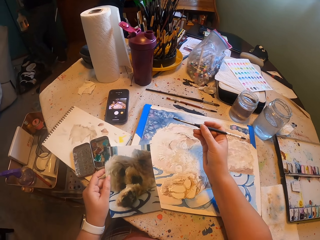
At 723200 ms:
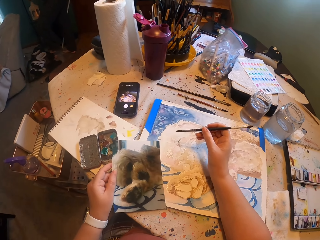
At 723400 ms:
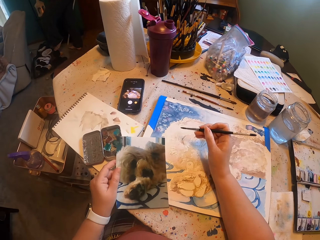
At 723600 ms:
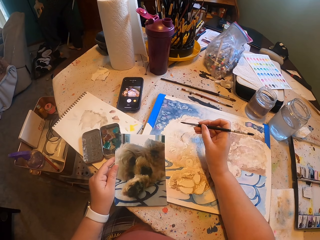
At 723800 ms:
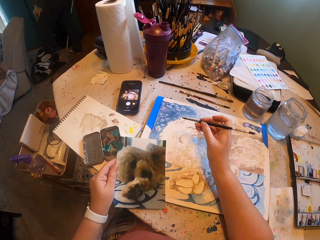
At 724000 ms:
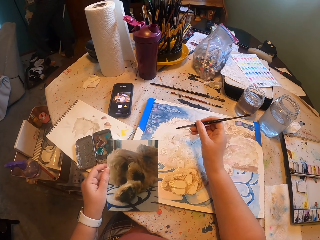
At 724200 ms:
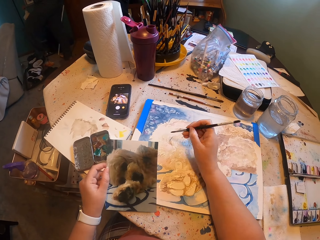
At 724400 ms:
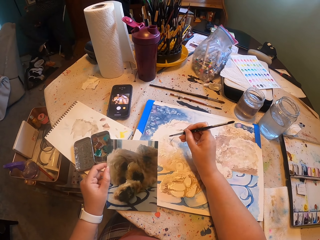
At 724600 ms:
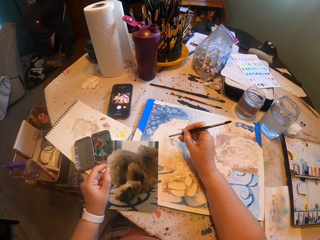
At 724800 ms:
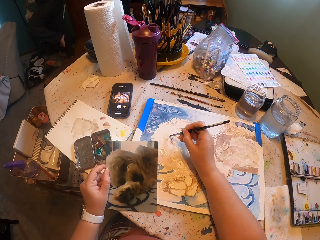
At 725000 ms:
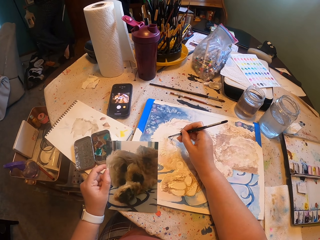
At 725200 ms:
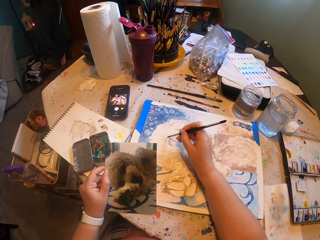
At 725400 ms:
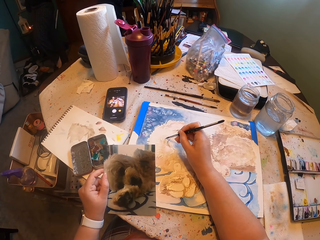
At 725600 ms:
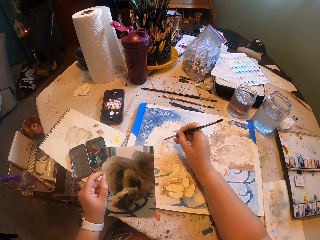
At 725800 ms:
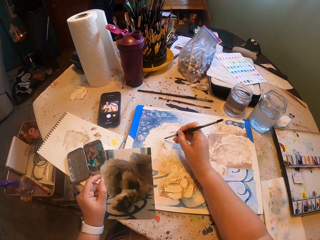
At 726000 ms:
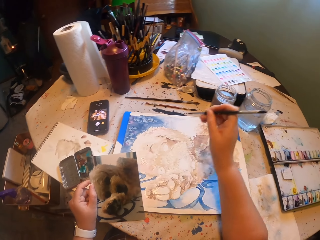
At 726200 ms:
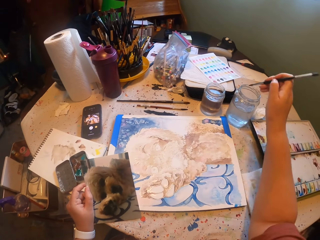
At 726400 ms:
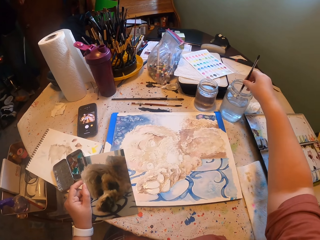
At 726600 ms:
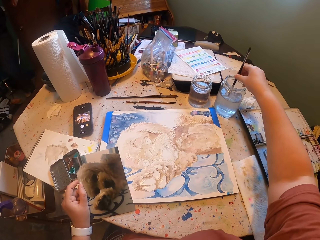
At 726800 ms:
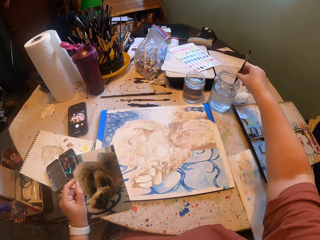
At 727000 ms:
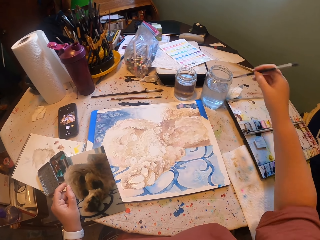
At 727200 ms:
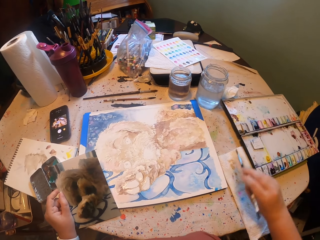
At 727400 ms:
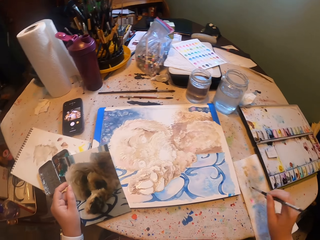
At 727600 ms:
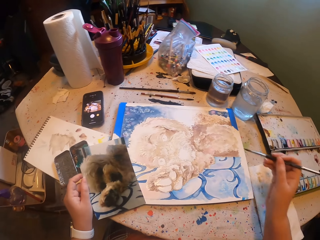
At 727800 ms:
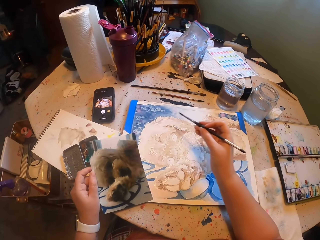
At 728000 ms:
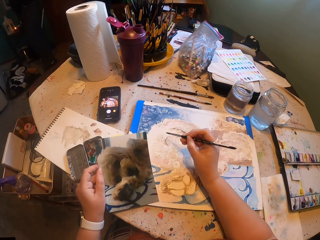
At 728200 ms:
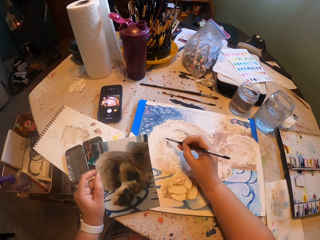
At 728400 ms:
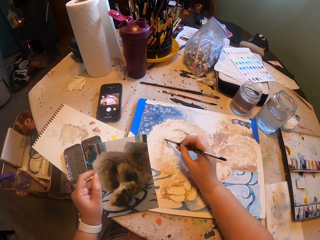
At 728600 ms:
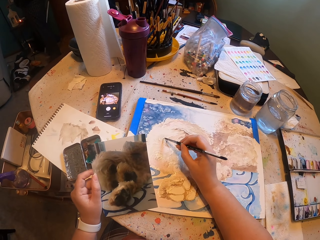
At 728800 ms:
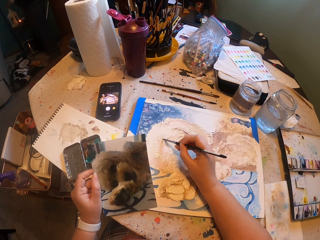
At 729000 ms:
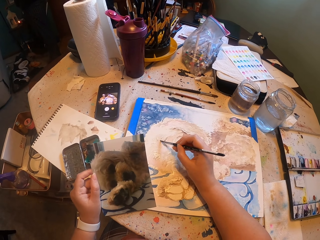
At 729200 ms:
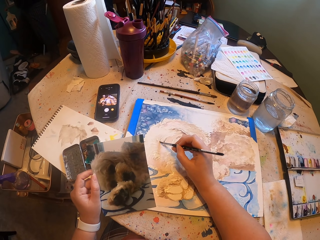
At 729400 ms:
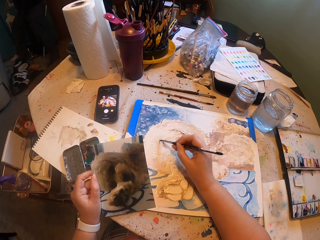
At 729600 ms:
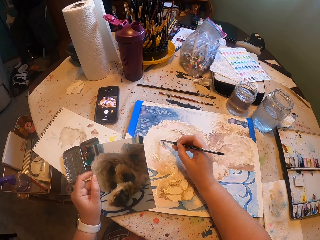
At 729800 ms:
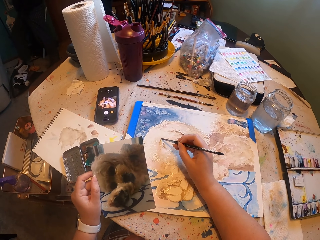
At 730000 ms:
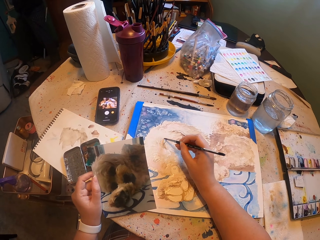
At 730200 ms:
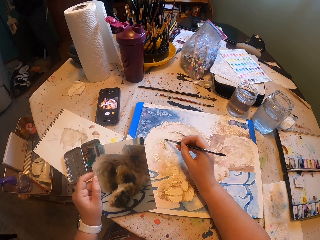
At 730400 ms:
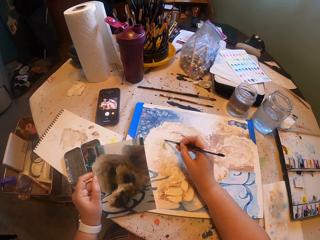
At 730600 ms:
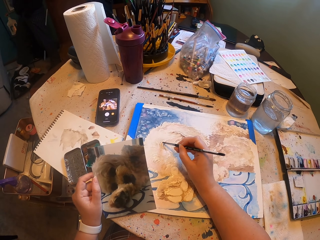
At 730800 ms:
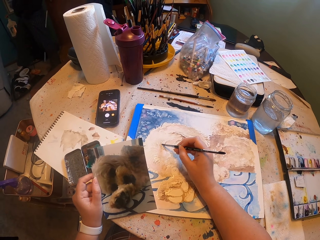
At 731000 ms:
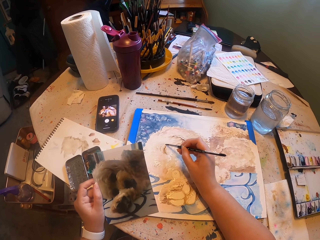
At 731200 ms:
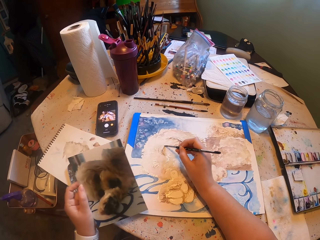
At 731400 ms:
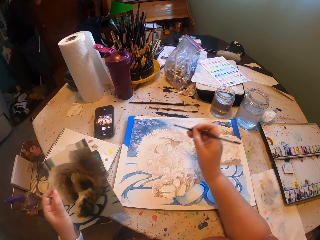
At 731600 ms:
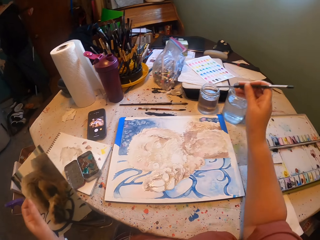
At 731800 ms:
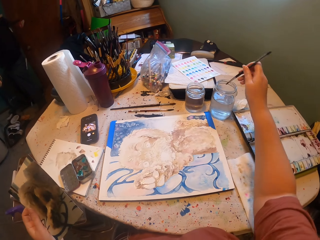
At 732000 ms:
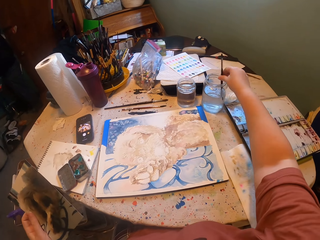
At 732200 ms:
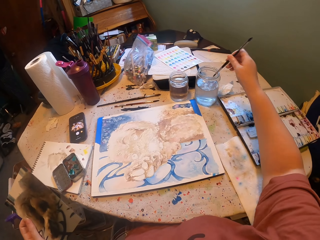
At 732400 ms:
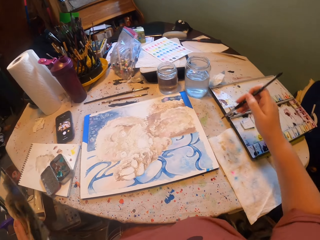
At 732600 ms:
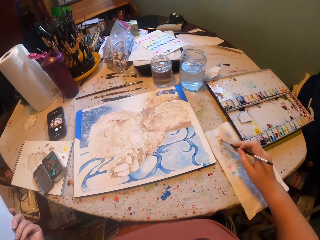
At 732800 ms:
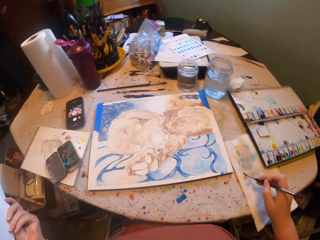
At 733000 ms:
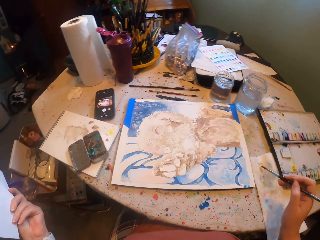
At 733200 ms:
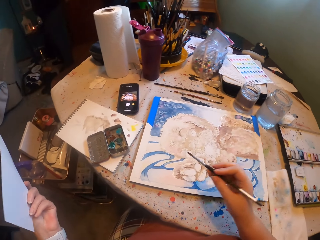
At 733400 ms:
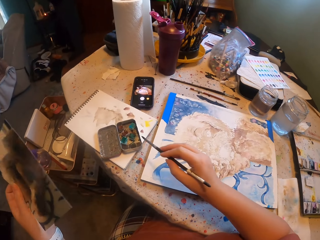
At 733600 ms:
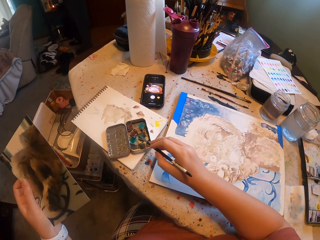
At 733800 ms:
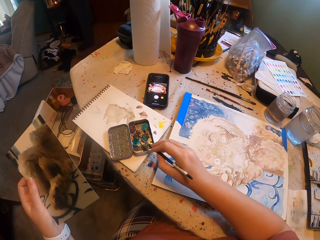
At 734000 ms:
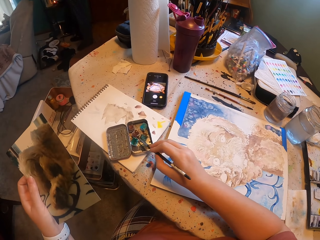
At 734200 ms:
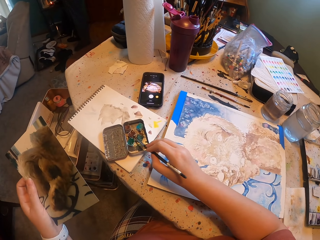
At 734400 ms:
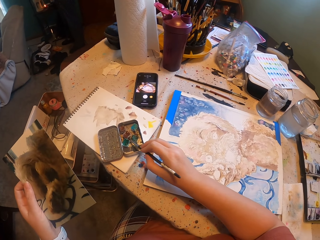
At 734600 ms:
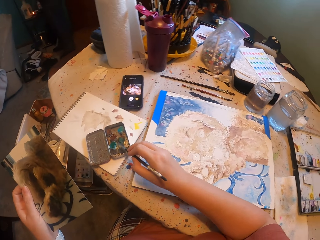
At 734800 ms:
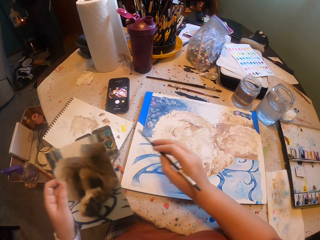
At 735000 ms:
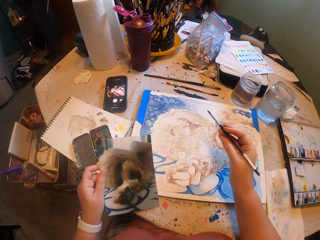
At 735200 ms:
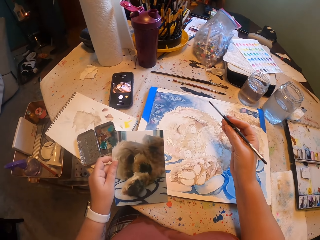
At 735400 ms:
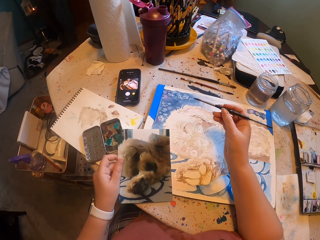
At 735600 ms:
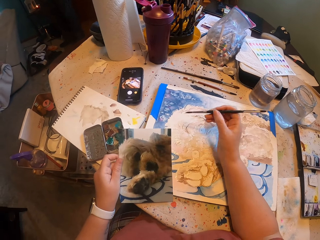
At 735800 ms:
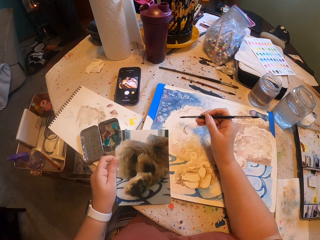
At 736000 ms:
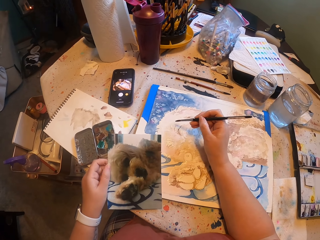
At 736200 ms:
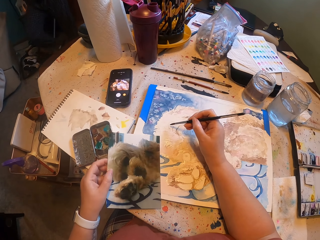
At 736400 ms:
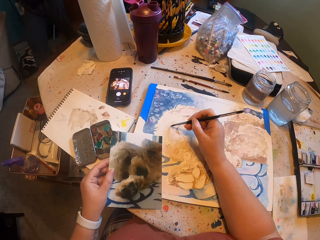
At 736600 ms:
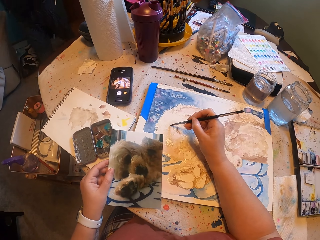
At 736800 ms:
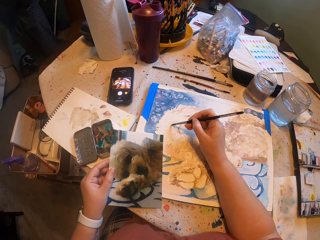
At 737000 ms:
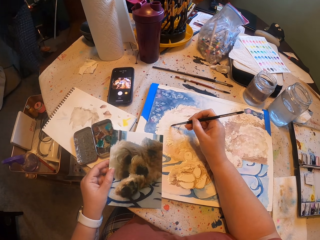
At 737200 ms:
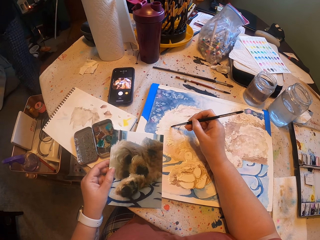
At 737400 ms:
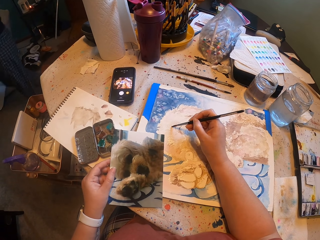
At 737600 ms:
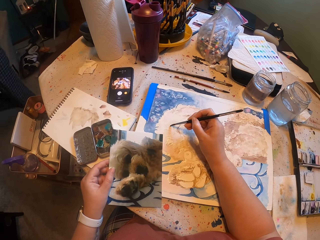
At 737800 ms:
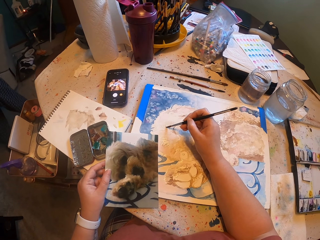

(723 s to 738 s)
The camera wearer paints on a canvas. They dip the paint brush in water. They paint on the canvas. They dip the paint brush in water. They paint. They dip the brush in a paint container. They paint on the canvas.

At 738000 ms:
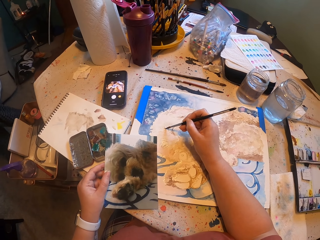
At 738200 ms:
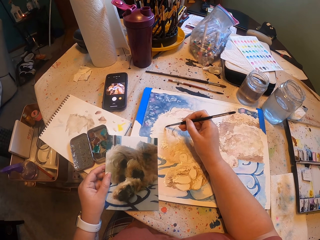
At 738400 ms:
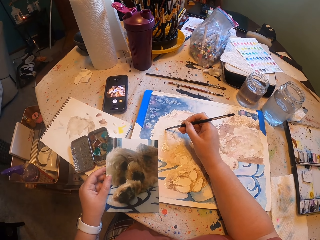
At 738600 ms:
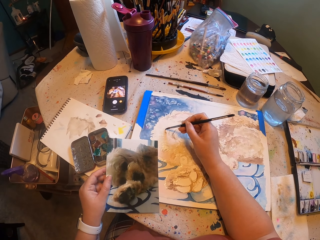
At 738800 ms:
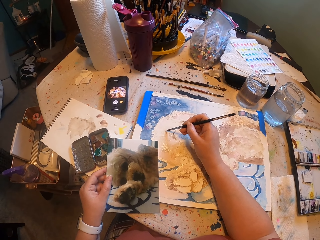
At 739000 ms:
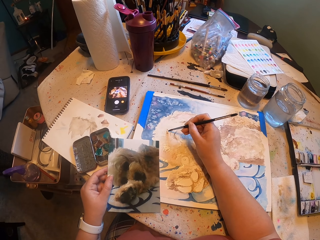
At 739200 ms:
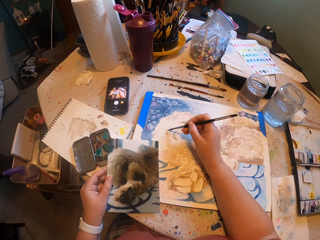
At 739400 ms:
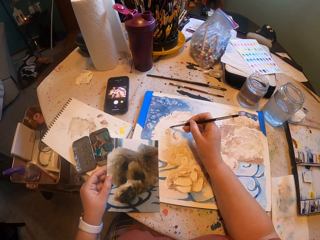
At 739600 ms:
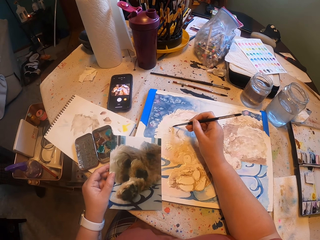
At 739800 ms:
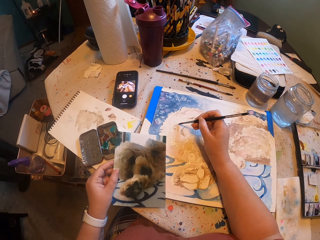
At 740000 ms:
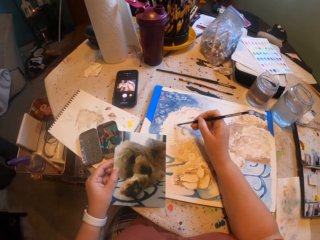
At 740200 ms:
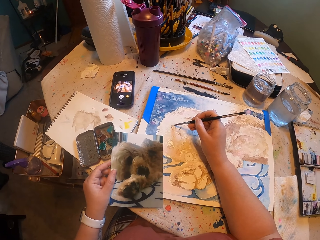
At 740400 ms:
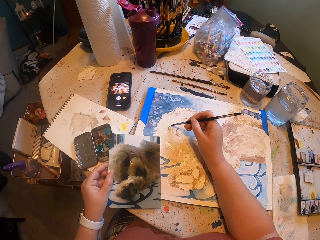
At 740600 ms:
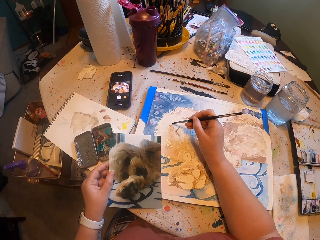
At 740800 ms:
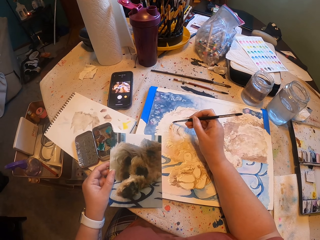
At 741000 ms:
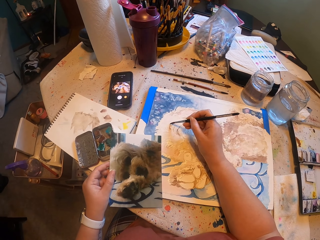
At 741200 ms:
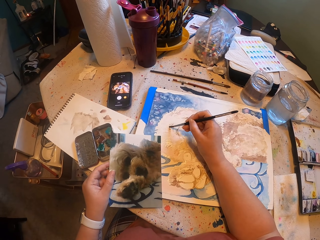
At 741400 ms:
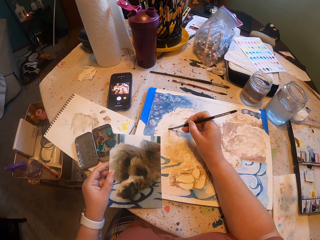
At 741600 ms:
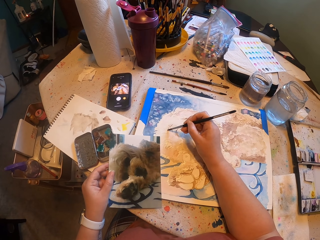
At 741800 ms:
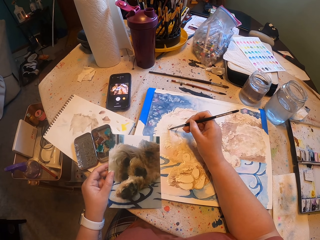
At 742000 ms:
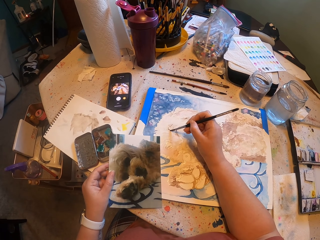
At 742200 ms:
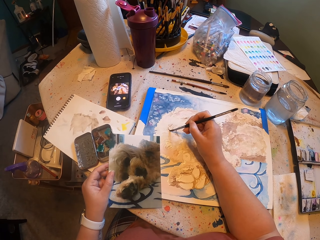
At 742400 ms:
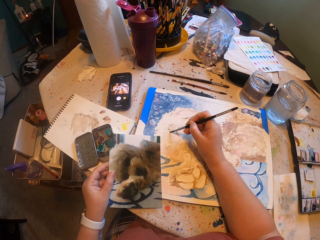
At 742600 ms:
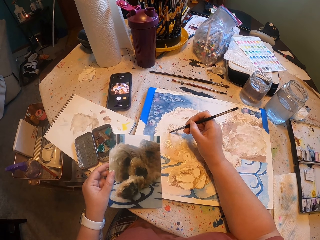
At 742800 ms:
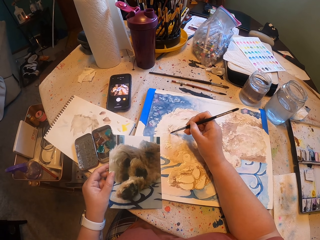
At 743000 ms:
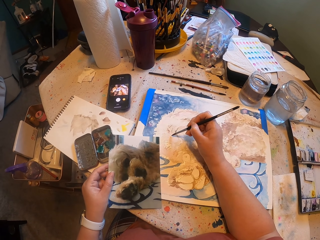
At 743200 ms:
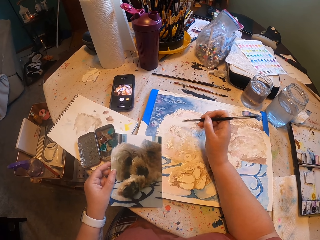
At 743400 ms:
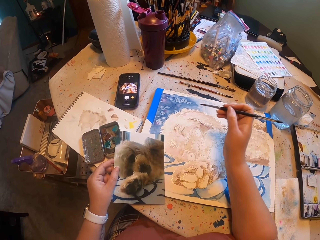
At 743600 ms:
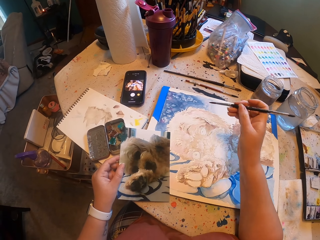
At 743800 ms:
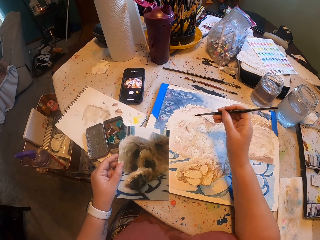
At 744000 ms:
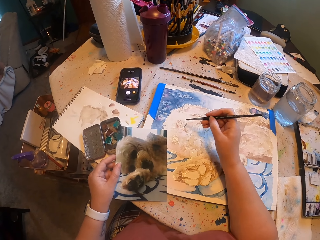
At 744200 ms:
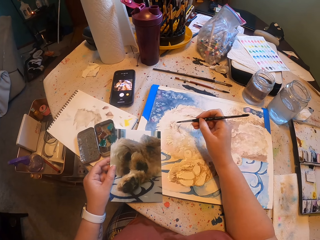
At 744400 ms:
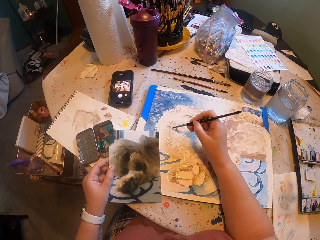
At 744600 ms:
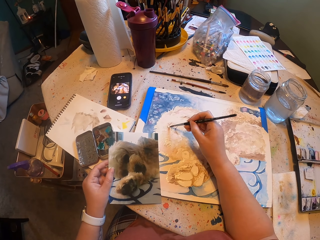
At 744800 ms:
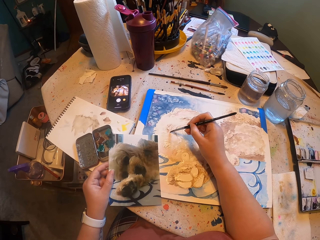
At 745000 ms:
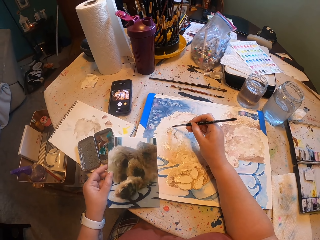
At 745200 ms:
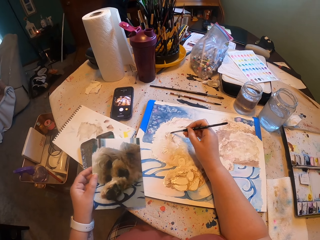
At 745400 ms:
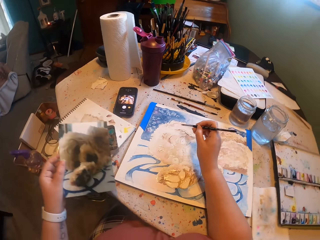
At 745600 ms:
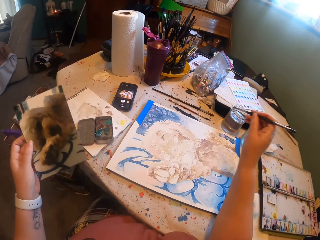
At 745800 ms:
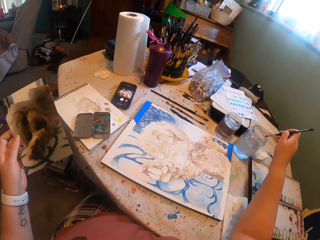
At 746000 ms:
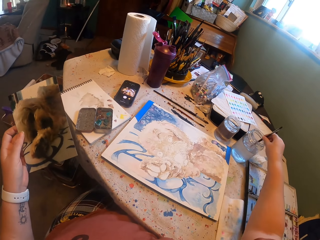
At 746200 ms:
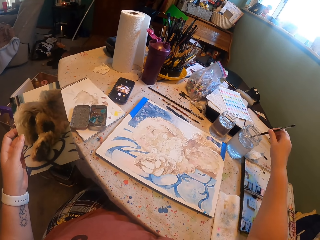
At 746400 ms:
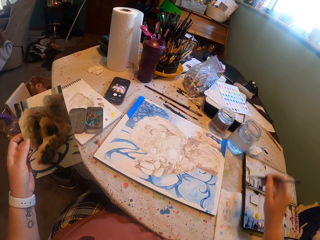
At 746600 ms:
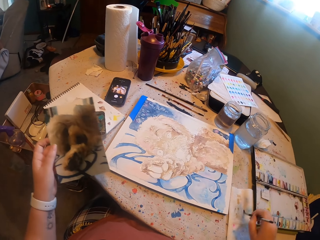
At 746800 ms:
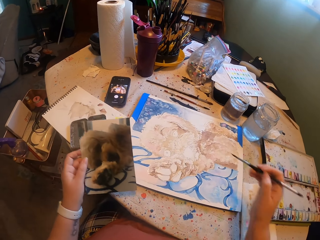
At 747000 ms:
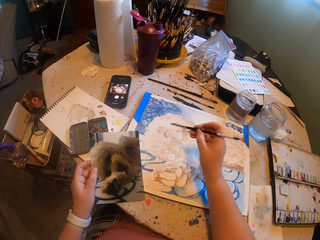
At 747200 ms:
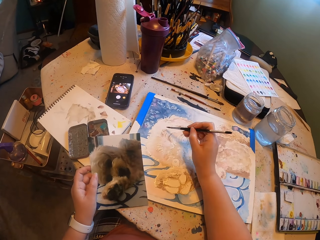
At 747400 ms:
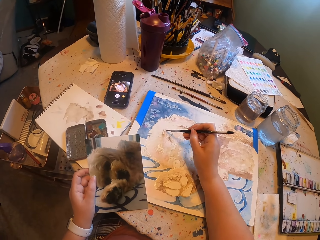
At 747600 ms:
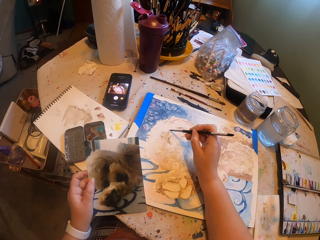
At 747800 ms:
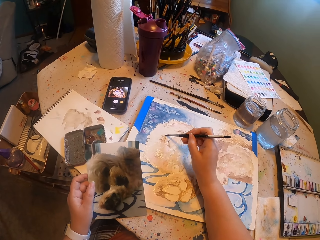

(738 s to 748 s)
The camera wearer dips the paint brush in water. They paint on a canvas.
